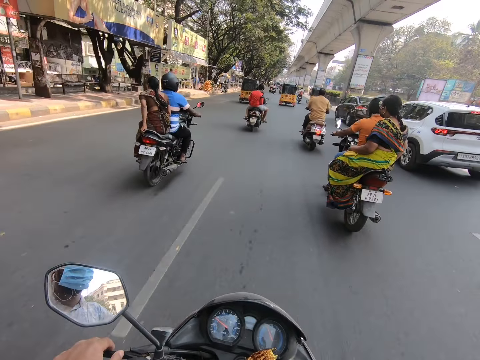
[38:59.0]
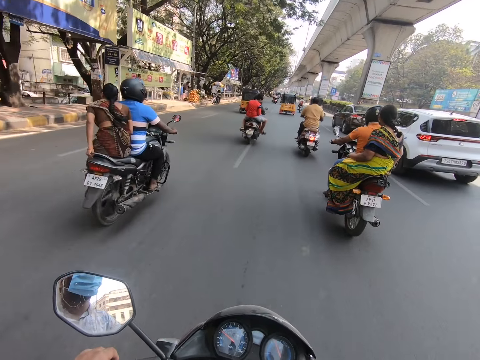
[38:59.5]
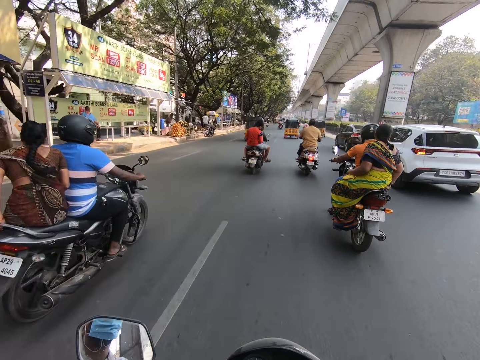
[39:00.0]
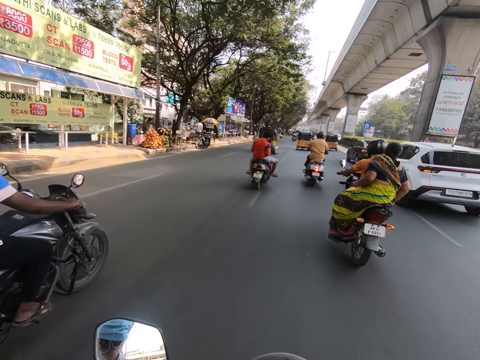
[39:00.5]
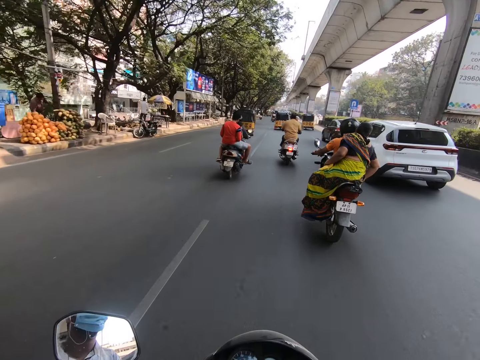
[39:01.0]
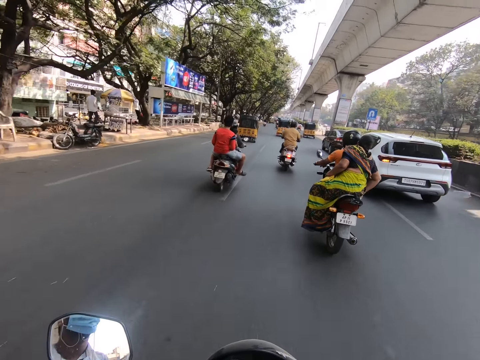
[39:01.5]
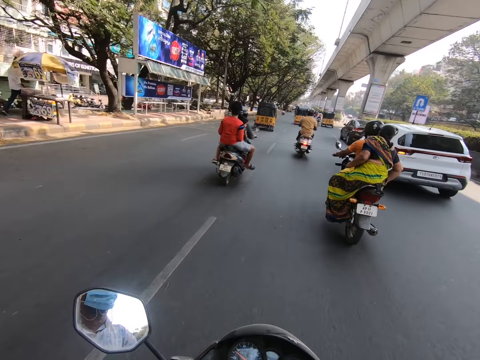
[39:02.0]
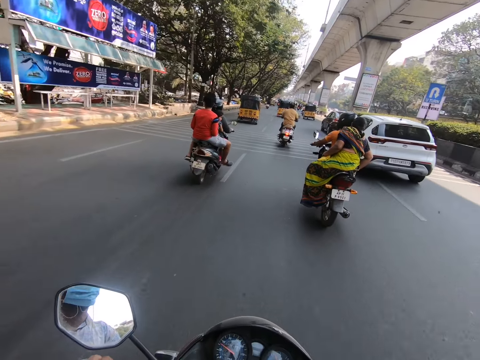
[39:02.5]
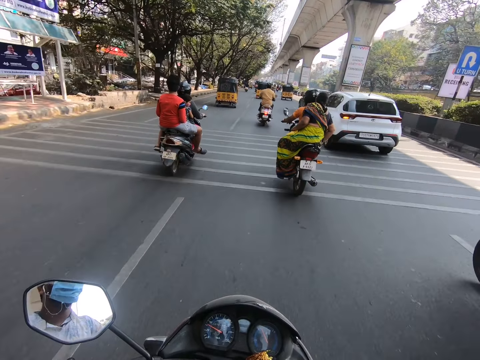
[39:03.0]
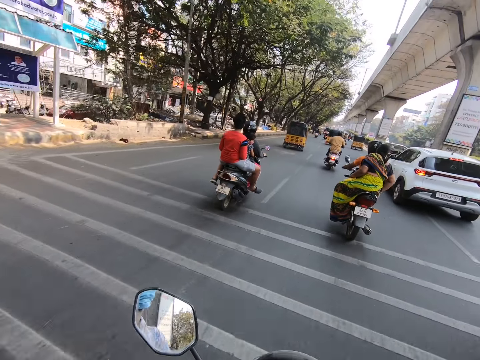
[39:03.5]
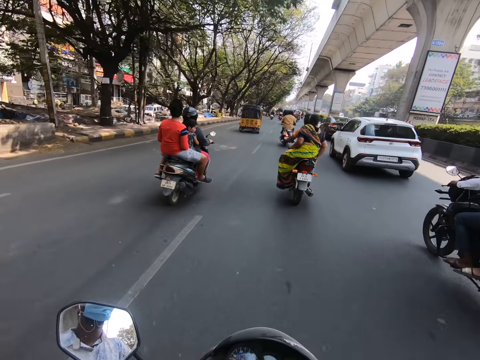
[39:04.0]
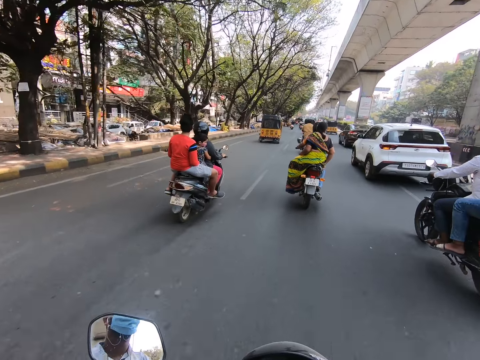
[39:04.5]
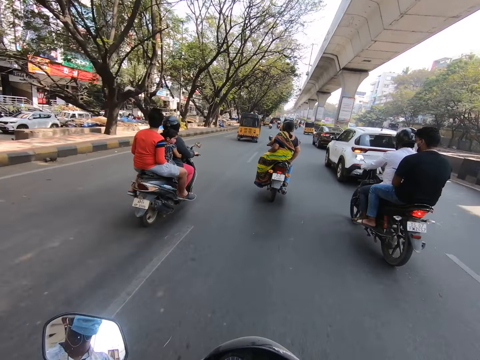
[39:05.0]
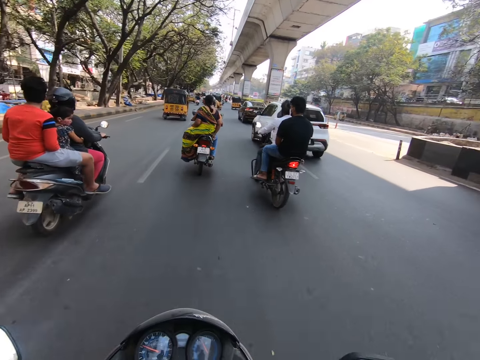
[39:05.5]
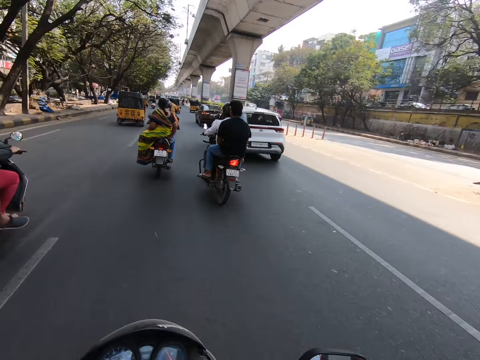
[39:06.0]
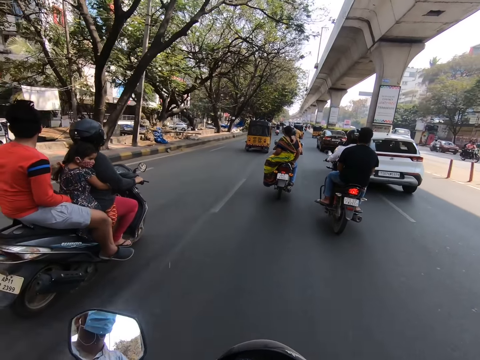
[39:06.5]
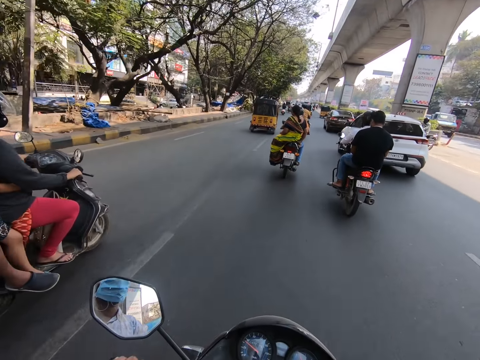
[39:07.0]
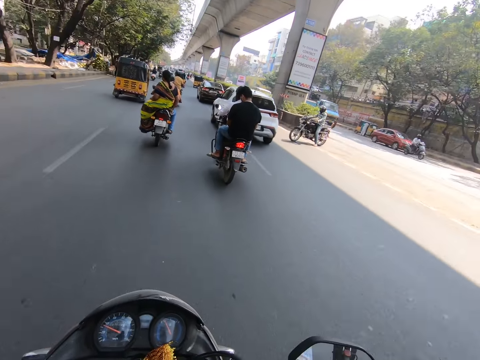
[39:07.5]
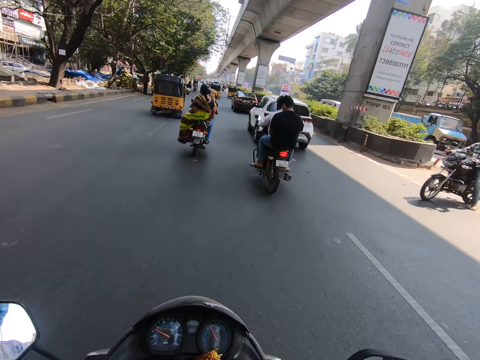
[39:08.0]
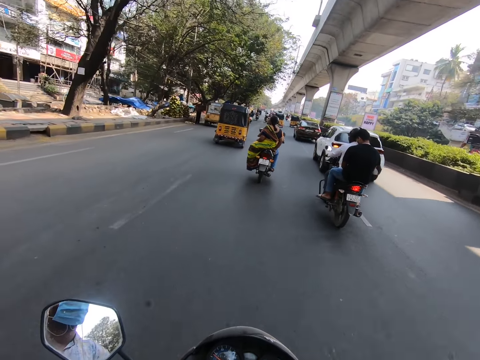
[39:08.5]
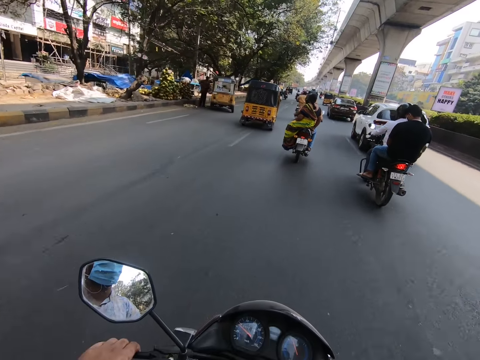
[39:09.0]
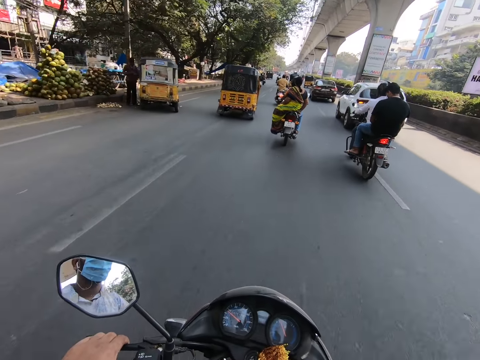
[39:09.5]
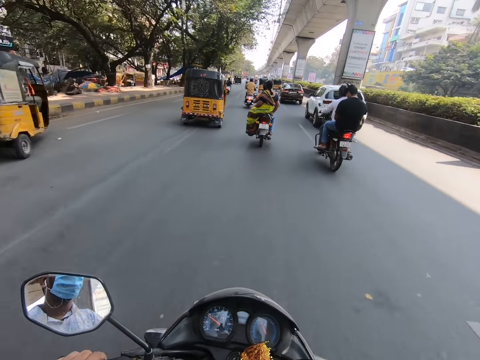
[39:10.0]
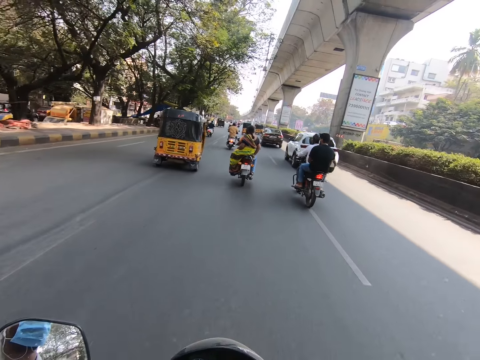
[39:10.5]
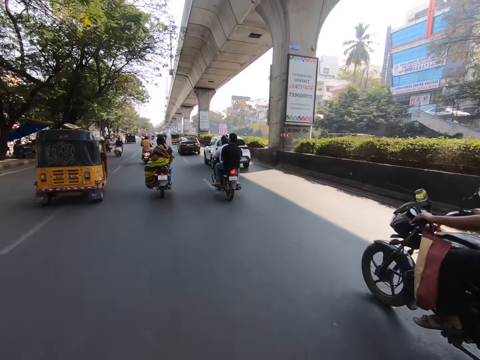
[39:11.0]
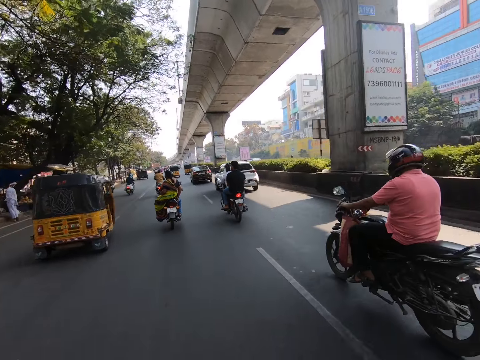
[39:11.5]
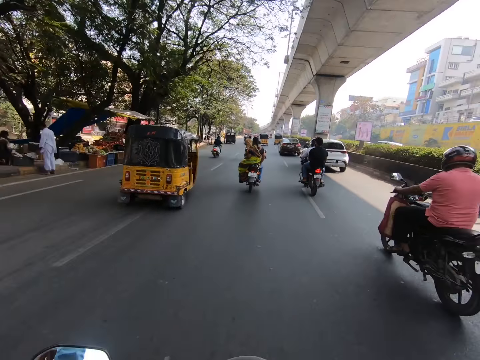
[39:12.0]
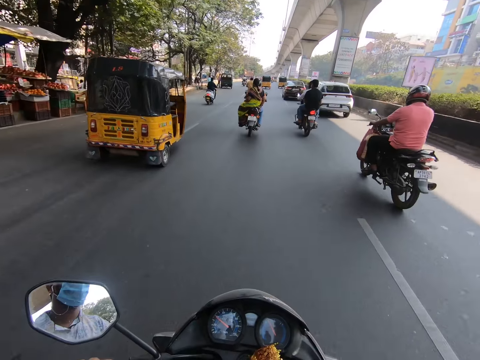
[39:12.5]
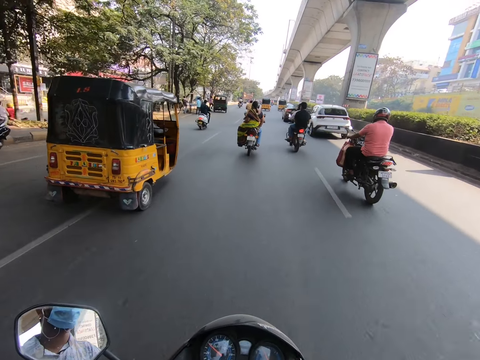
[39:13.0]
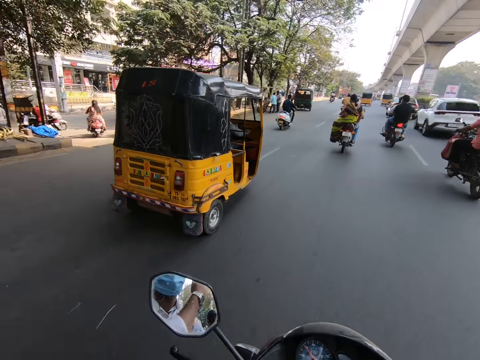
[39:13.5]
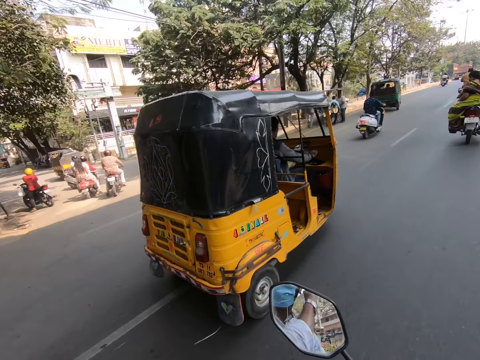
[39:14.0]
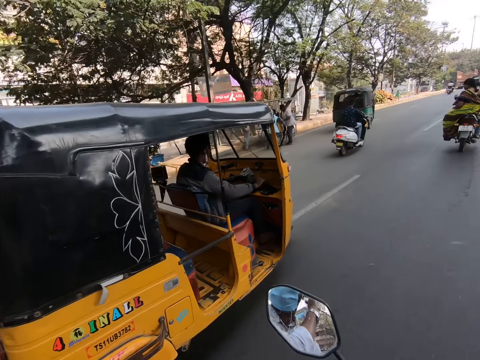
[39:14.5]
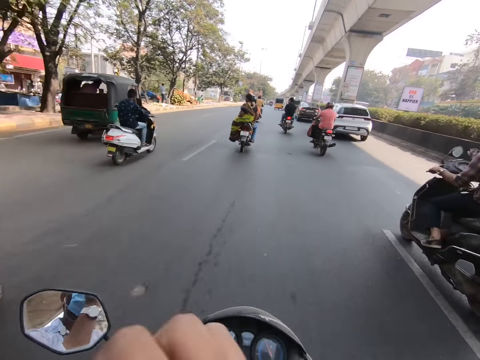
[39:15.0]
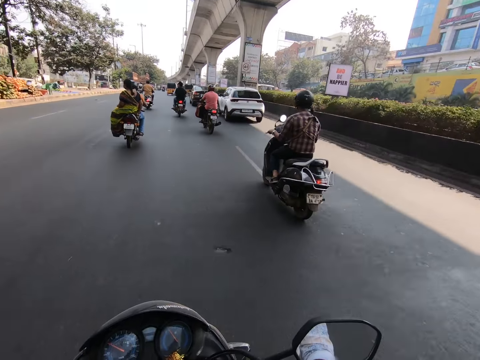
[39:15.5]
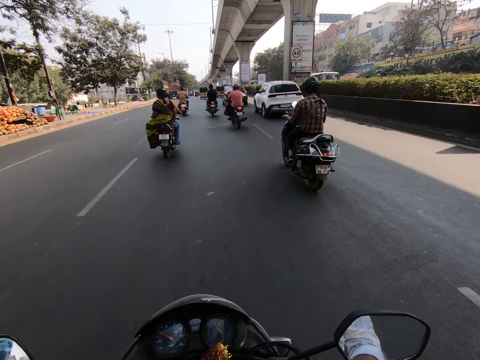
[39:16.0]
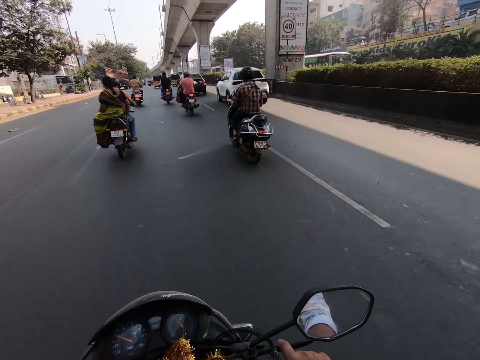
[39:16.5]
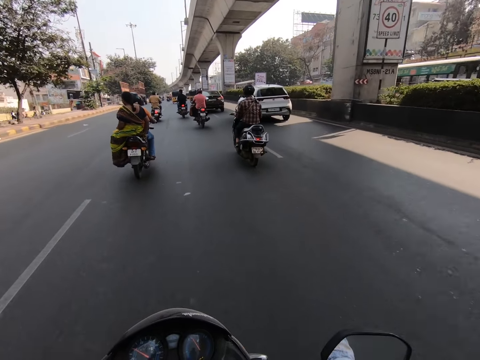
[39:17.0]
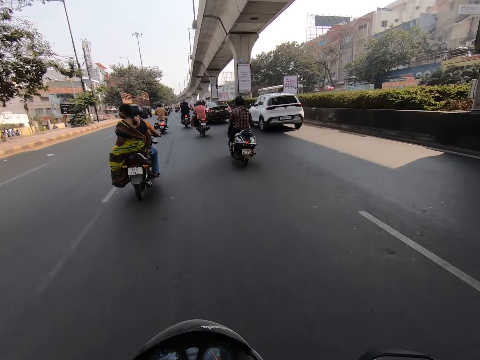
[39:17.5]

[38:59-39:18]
The camera wearer rides the motorbike past a motorbike. The motorbike moves past them. A motorbike moves past them. A motorbike moves past them again. The camera wearer rides the motorbike past a tricycle.

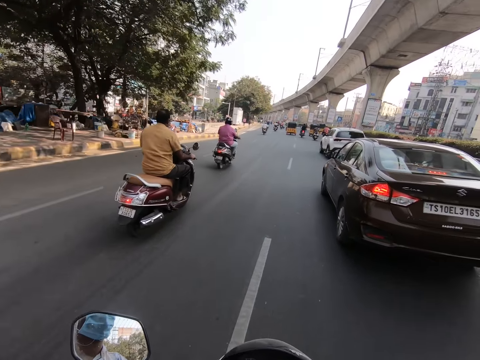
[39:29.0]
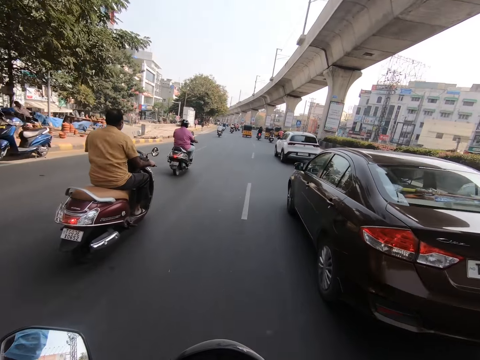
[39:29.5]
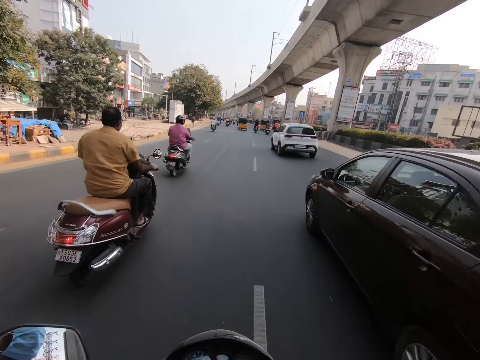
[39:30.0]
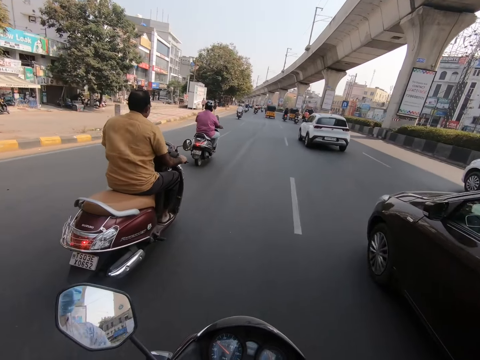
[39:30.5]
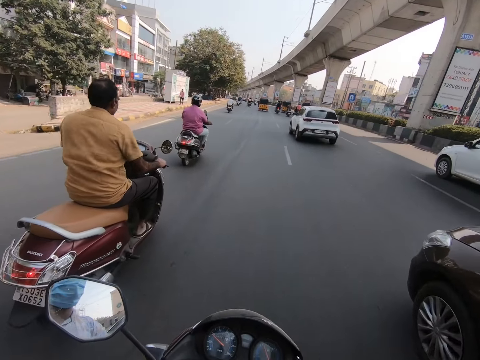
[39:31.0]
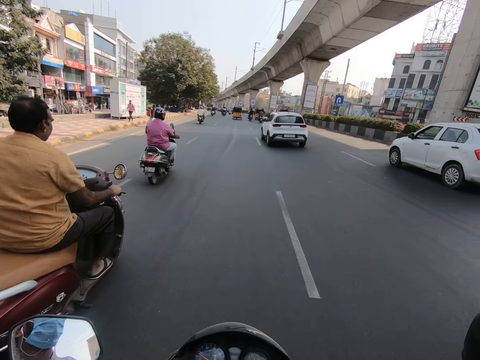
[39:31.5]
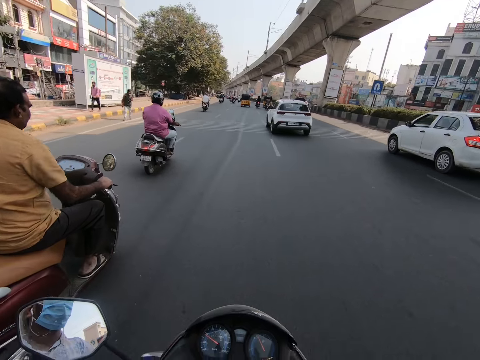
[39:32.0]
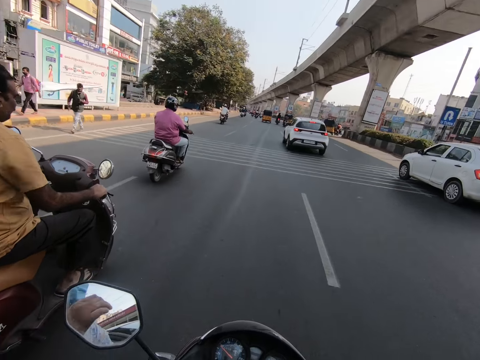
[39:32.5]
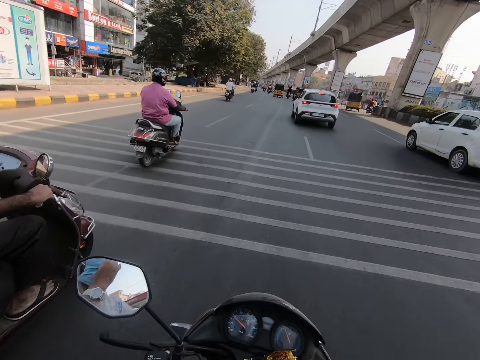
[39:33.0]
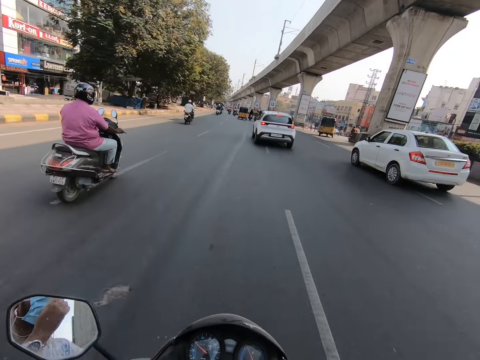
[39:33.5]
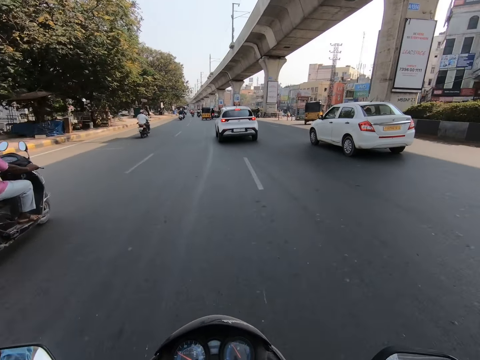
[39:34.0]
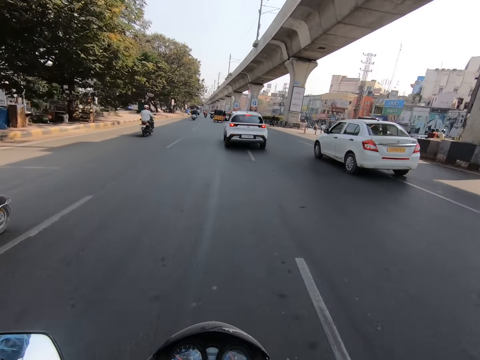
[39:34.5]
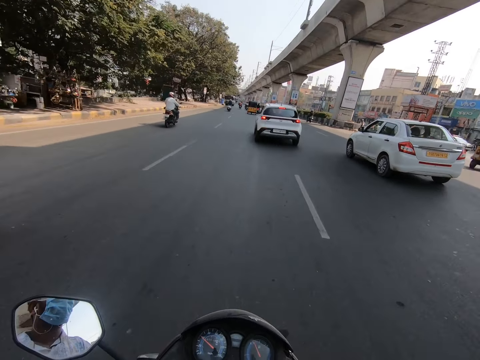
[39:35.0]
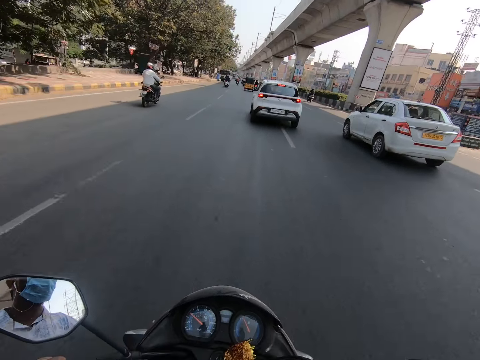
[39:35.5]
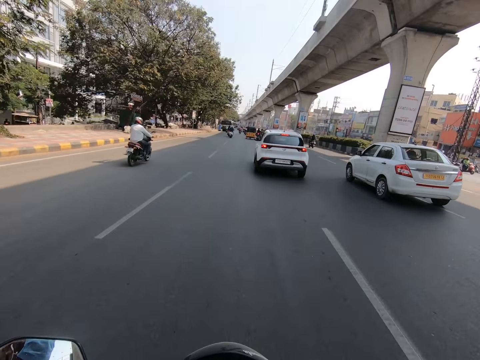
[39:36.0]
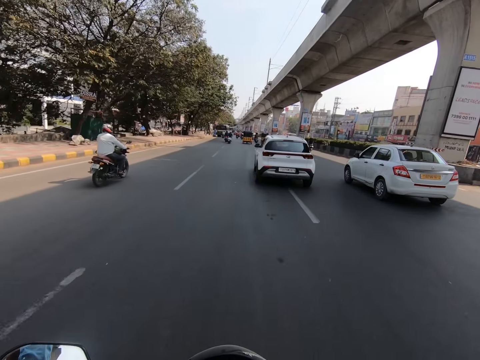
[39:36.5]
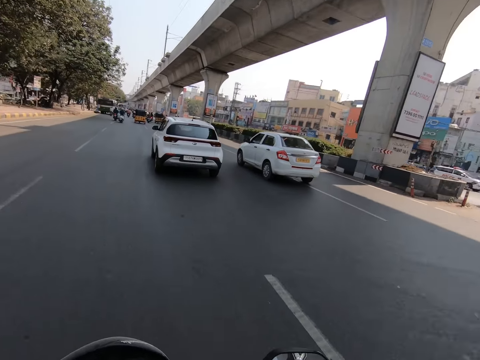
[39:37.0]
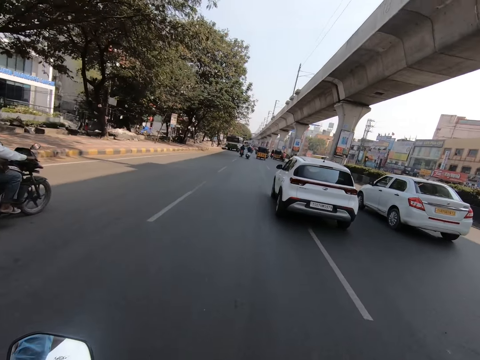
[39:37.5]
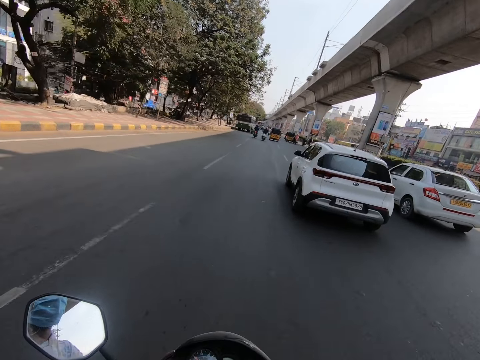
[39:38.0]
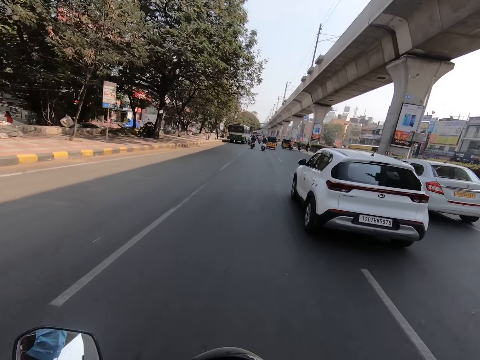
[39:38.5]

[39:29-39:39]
The camera wearer rides the motorbike past a maroon car. They ride the motorbike past a motorbike. They ride the motorbike past a motorbike again.
